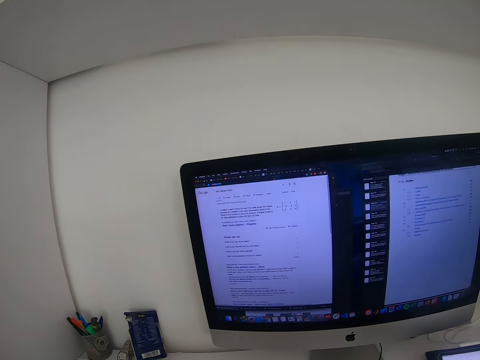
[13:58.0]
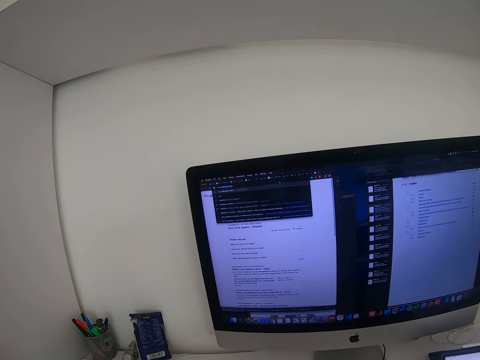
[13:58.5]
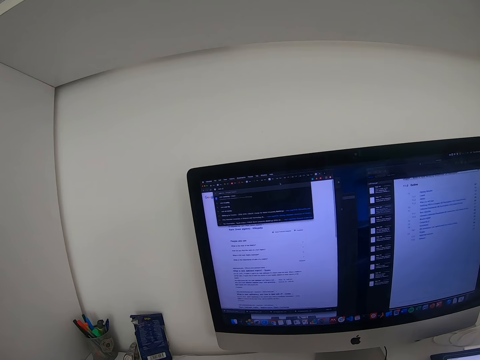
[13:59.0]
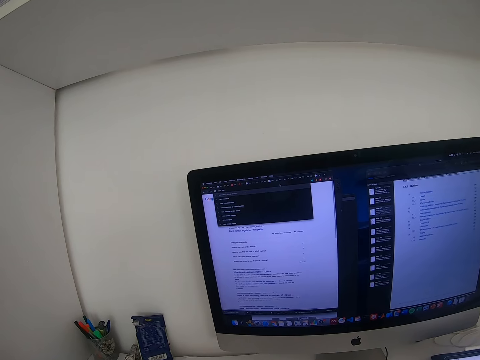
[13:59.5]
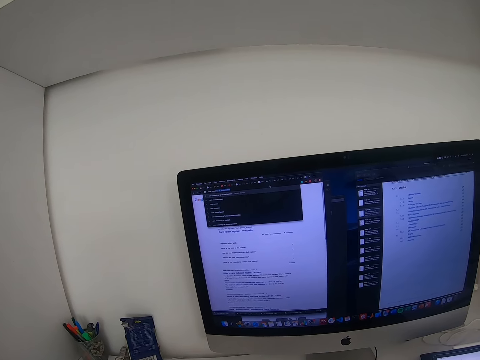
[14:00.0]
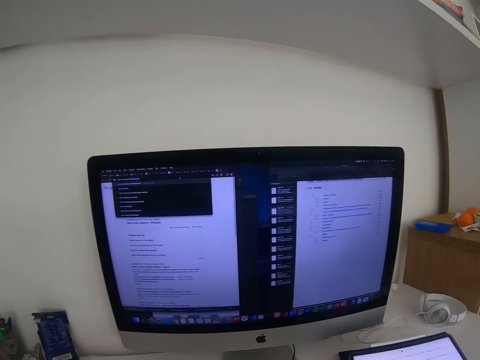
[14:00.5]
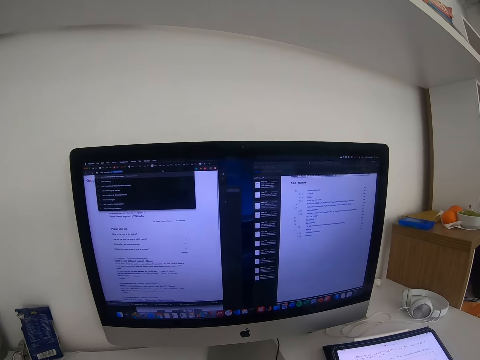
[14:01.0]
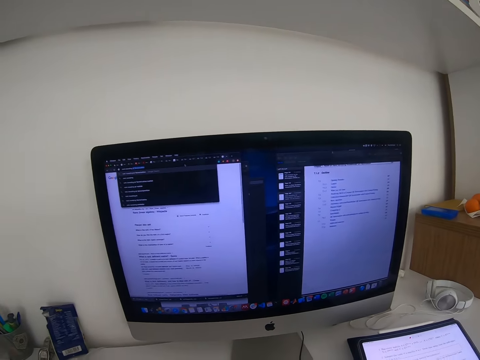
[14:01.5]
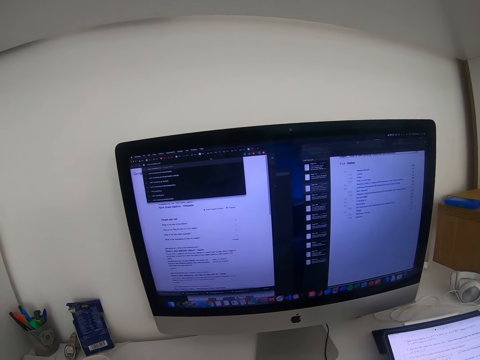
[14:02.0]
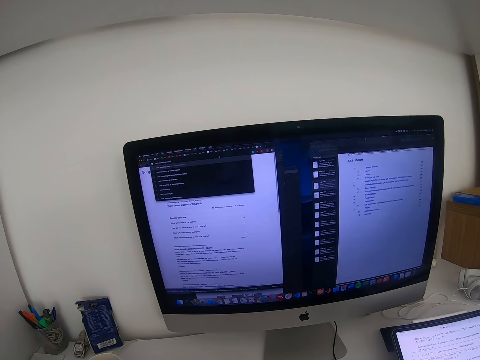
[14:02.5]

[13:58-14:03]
The camera wearer types on the keyboard.

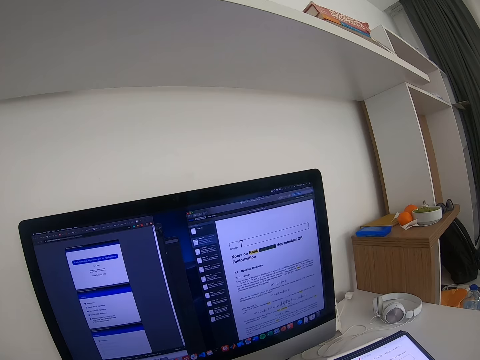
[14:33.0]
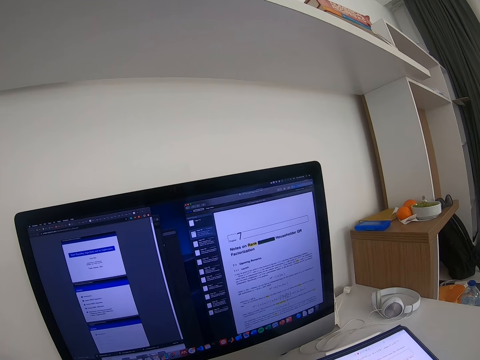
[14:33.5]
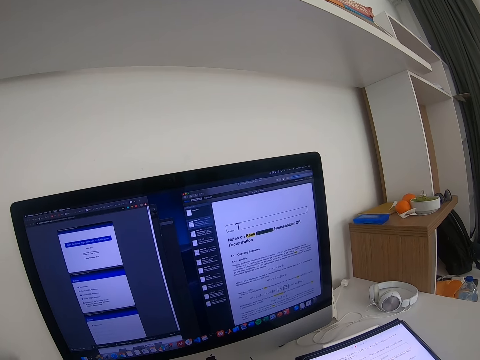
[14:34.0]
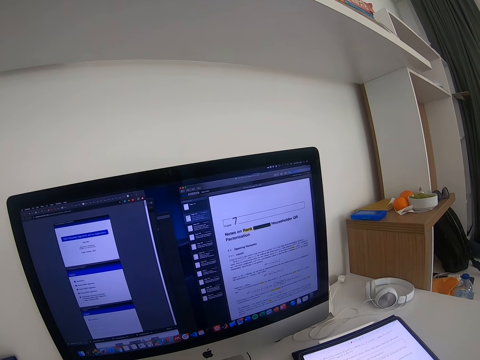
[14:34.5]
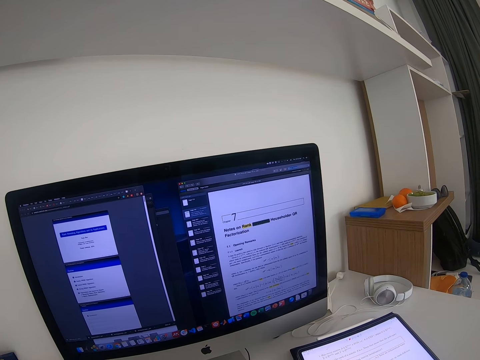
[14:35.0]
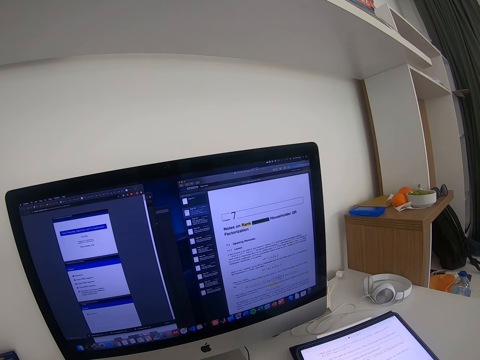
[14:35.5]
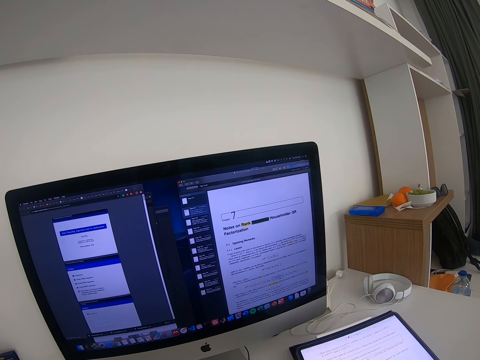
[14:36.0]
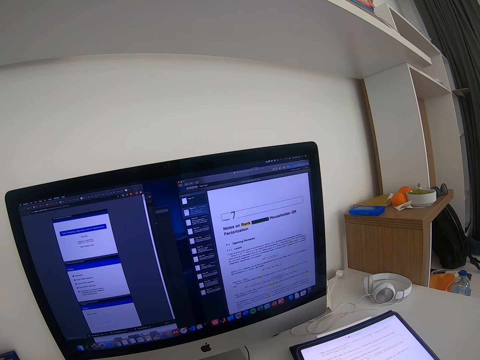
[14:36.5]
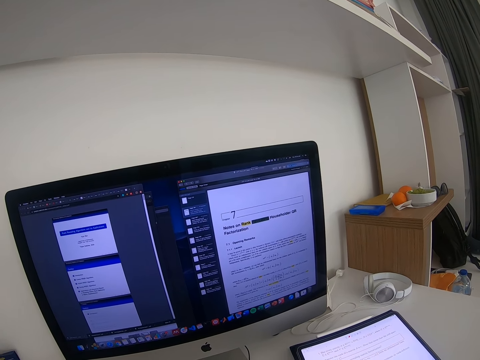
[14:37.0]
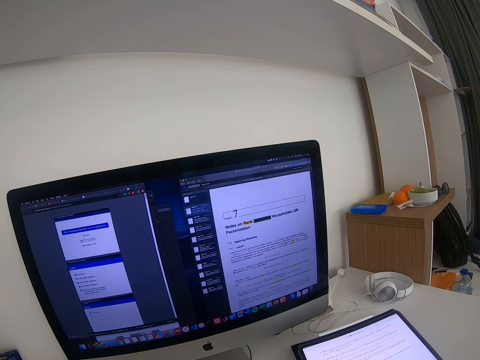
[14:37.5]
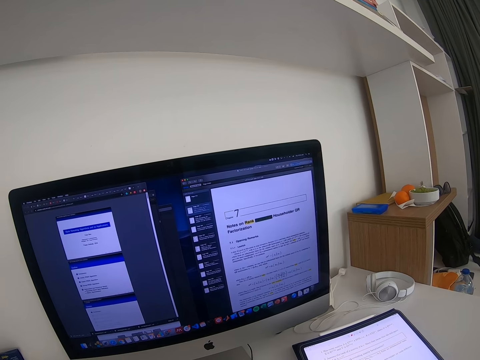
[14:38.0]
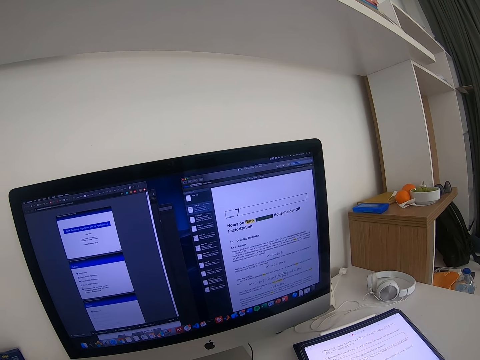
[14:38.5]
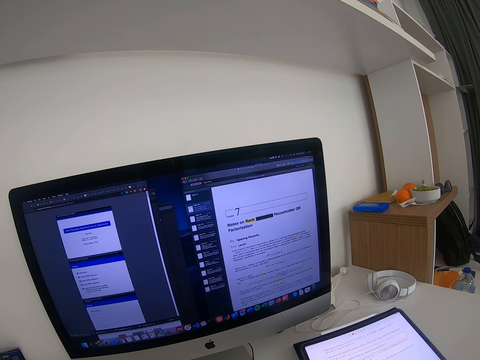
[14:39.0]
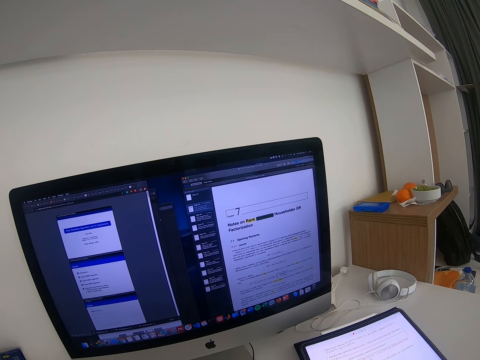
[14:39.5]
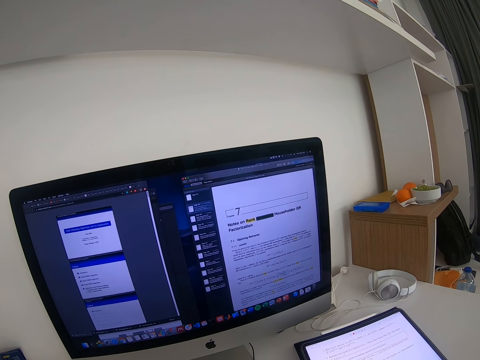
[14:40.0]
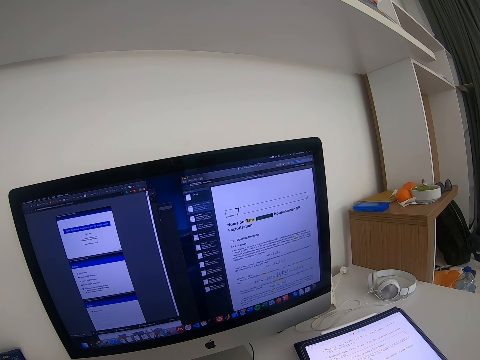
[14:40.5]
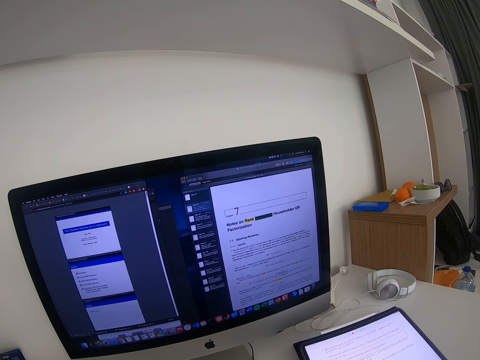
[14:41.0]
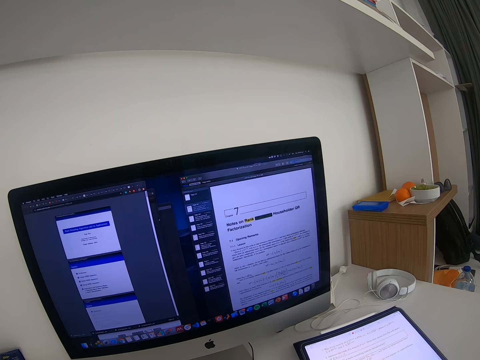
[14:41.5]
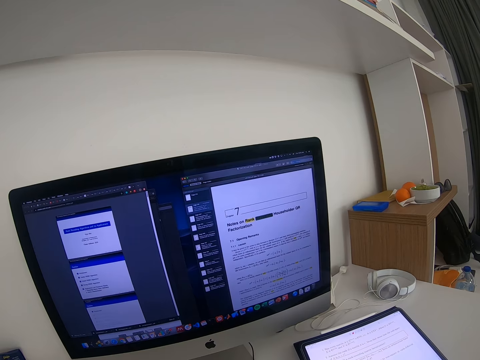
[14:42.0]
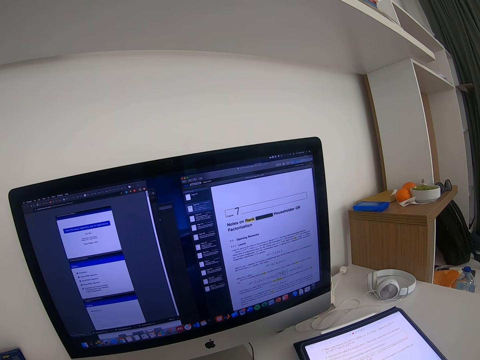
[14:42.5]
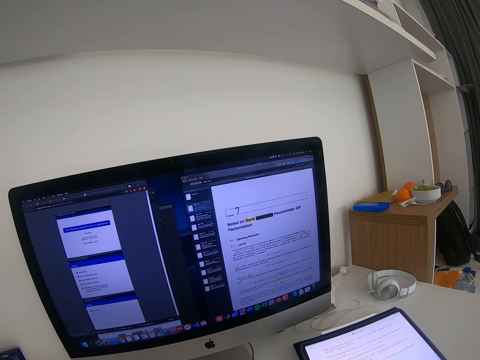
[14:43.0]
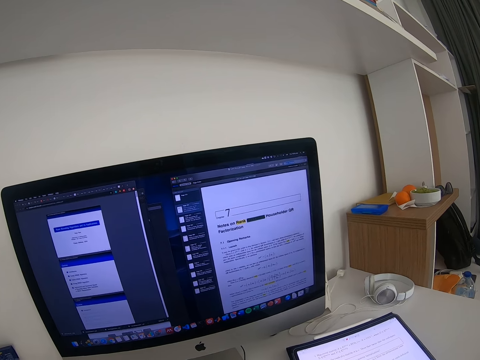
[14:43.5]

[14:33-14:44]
The camera wearer reads the notes in the desktop.

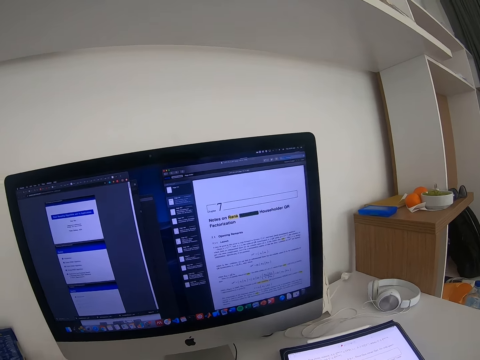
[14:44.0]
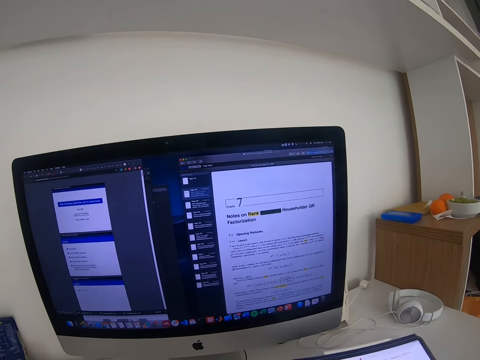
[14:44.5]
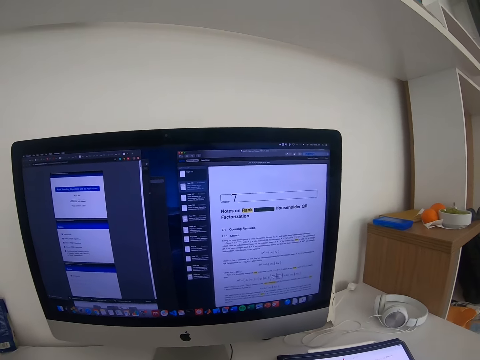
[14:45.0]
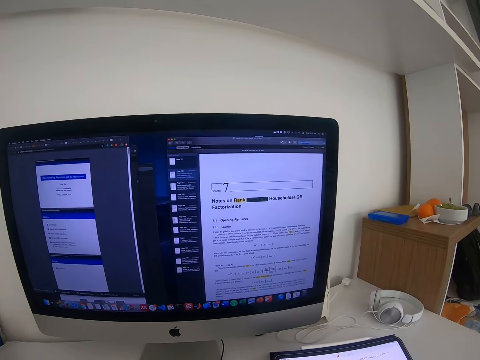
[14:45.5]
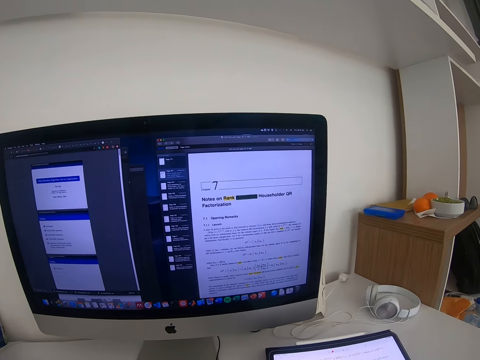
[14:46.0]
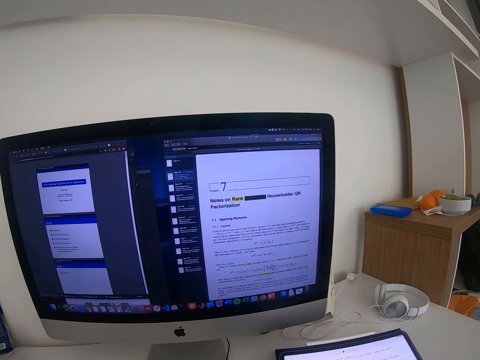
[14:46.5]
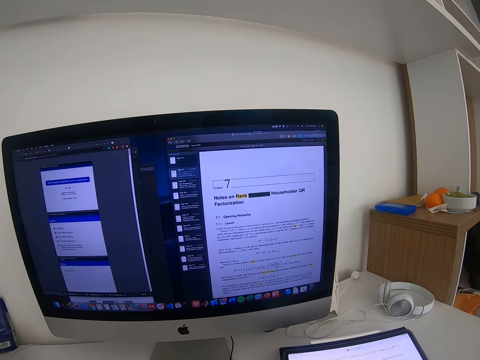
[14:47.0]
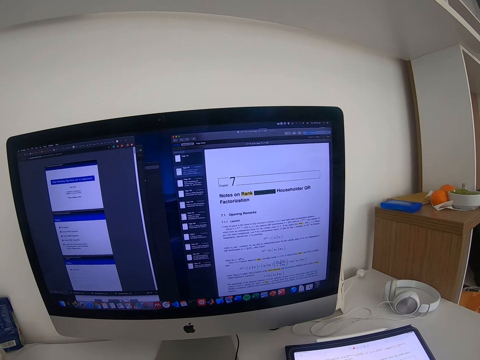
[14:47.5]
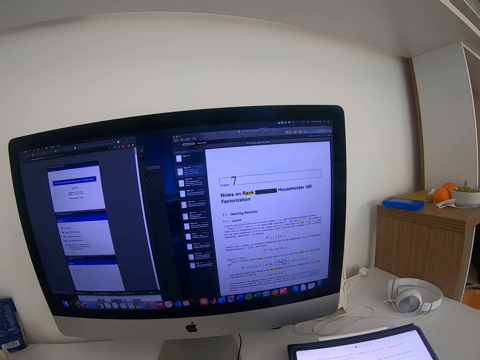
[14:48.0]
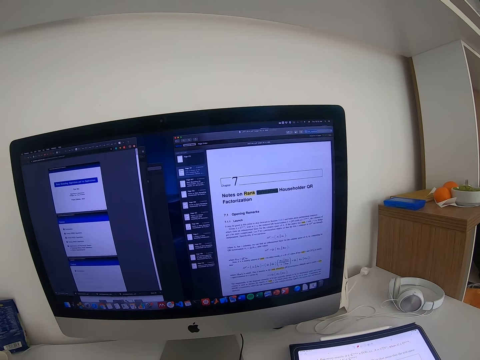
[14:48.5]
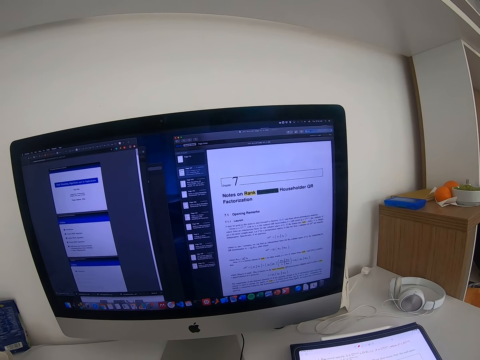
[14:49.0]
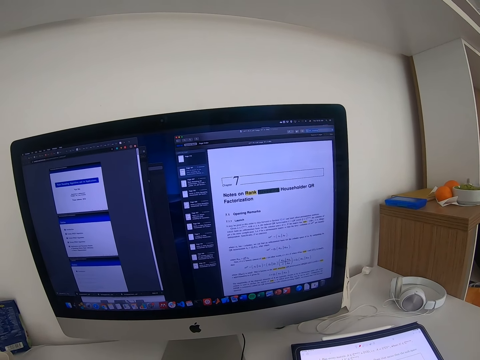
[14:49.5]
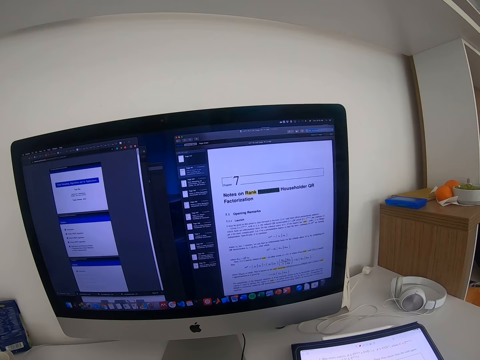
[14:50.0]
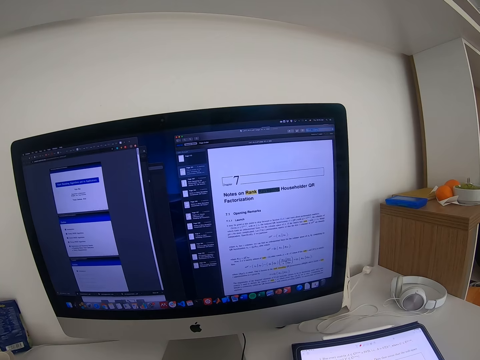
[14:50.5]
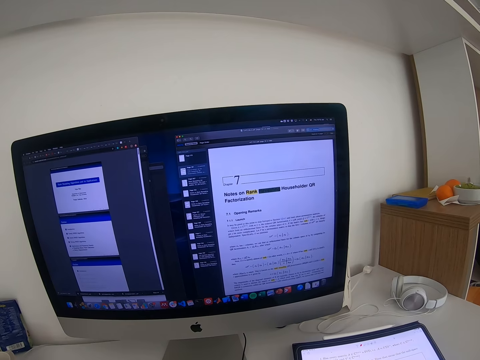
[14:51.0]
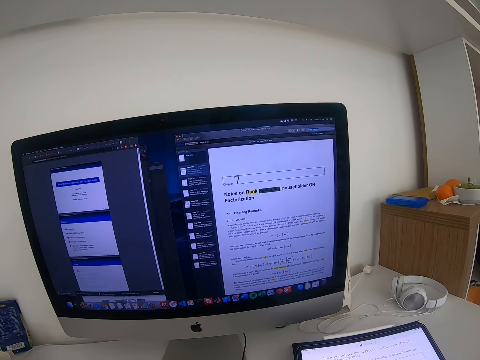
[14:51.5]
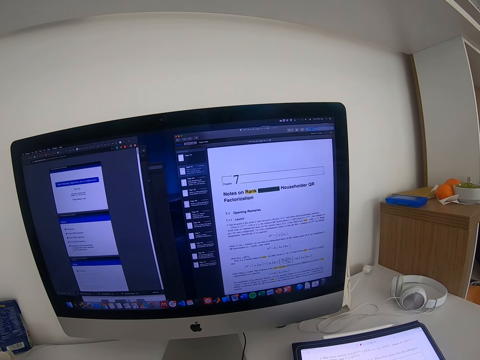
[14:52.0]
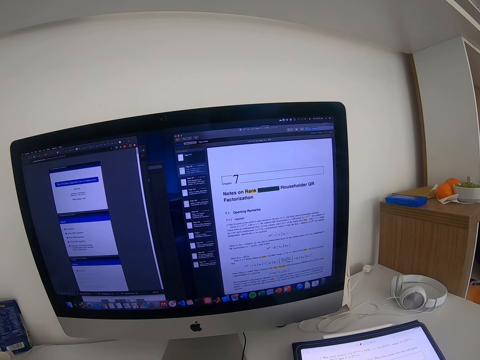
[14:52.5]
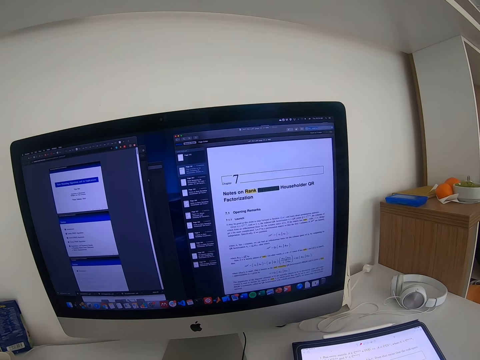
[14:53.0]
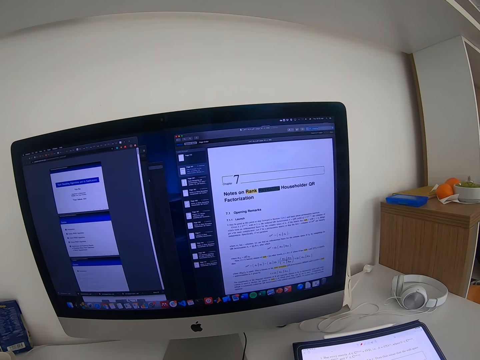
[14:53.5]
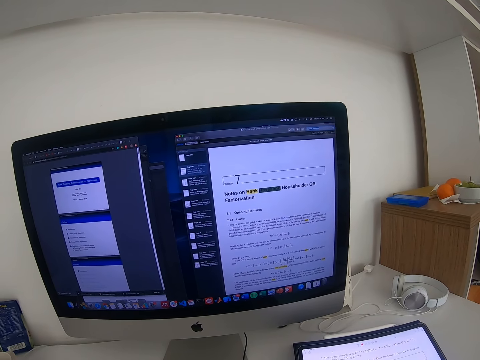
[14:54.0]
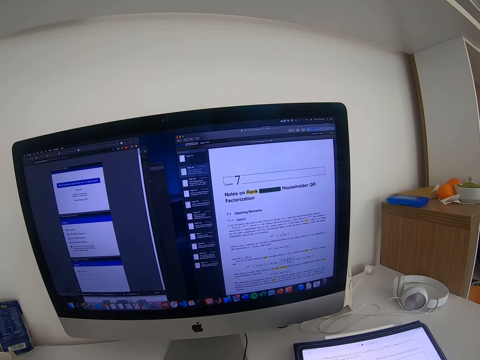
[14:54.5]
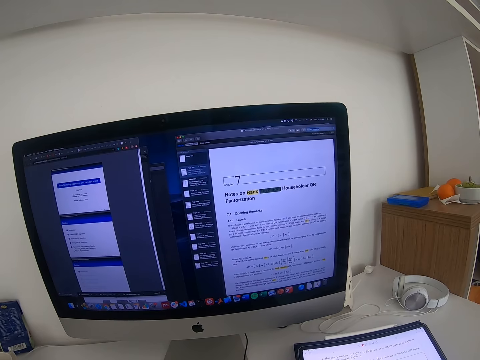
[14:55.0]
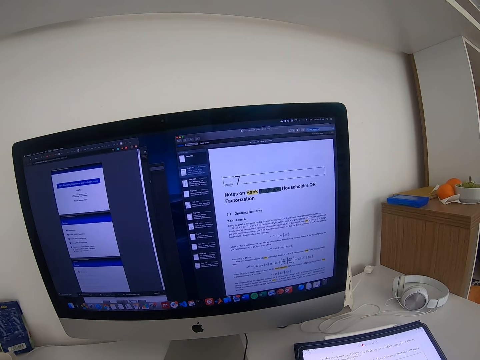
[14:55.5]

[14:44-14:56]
The camera wearer stares at the computer.
